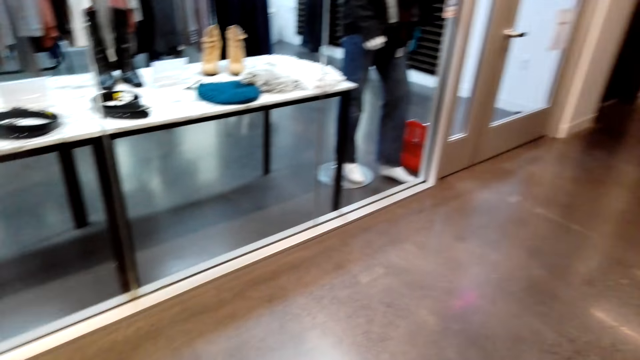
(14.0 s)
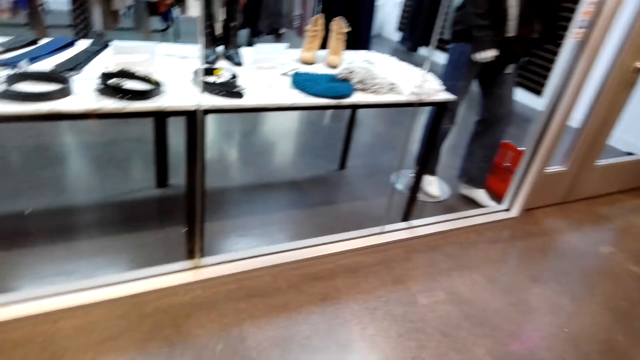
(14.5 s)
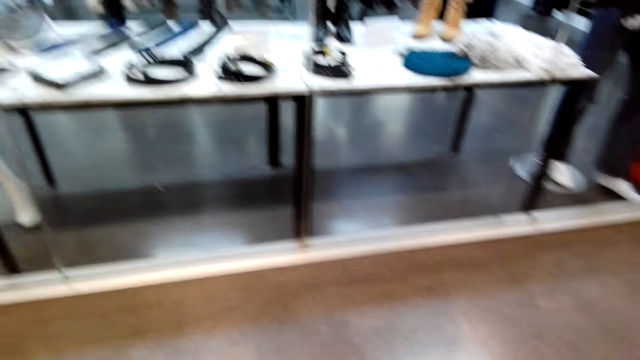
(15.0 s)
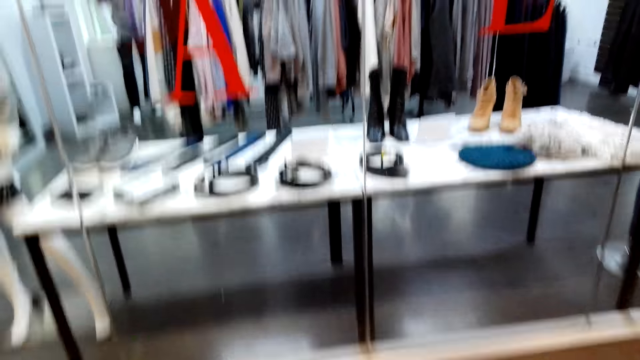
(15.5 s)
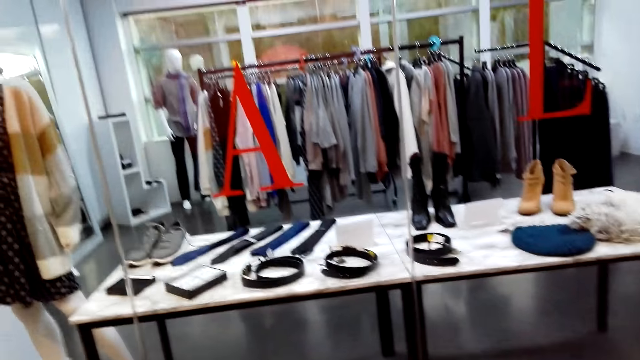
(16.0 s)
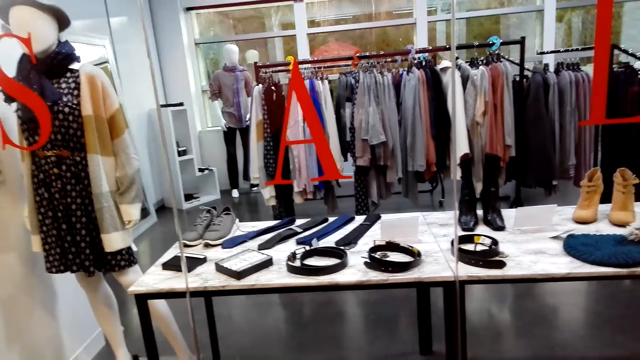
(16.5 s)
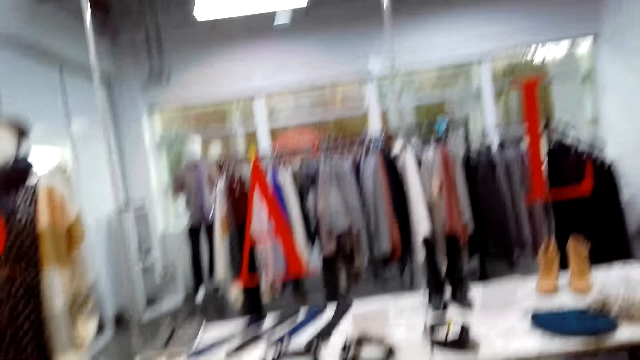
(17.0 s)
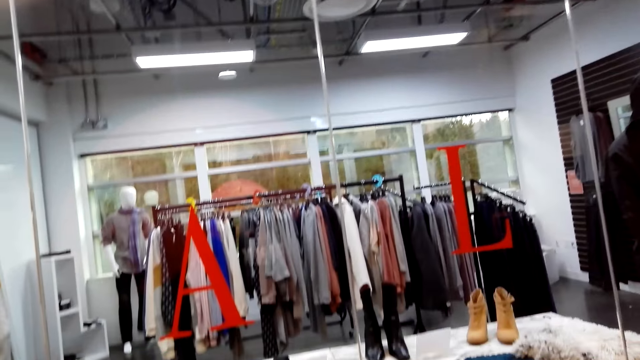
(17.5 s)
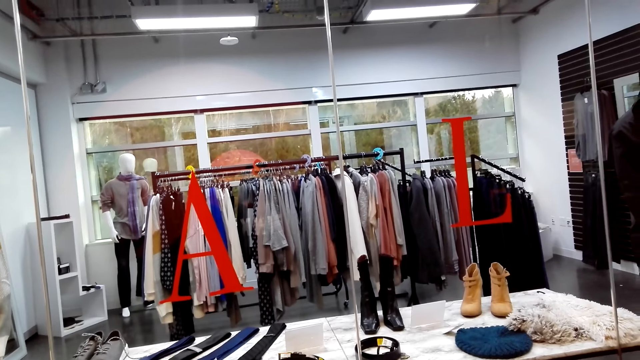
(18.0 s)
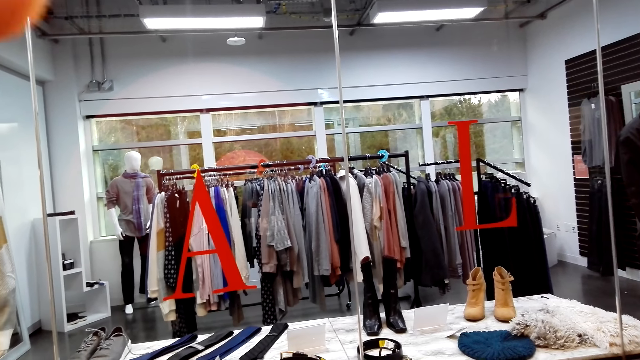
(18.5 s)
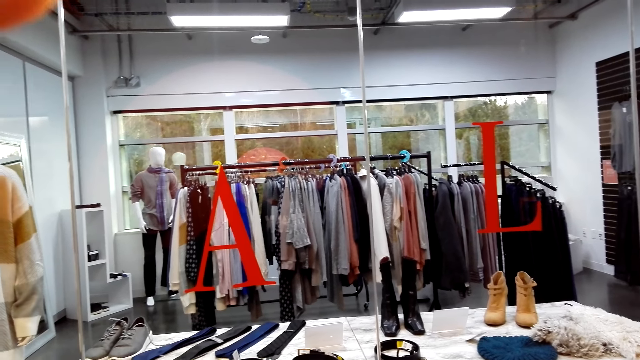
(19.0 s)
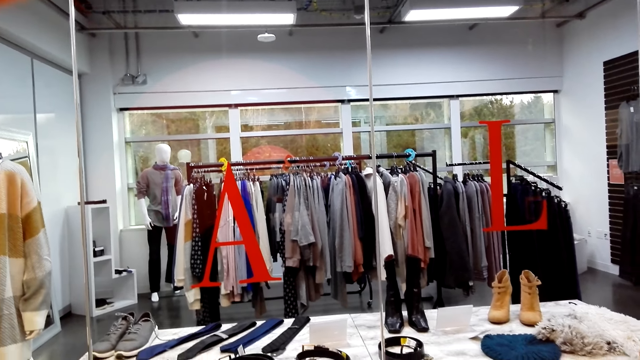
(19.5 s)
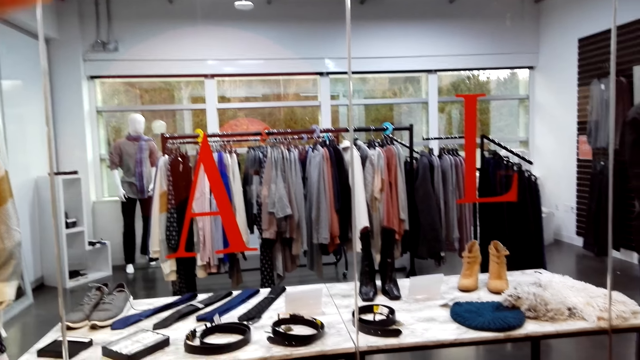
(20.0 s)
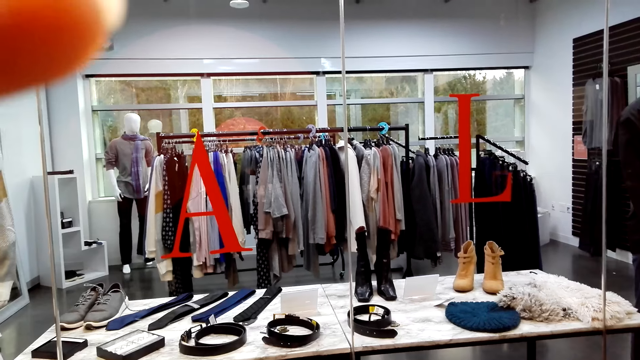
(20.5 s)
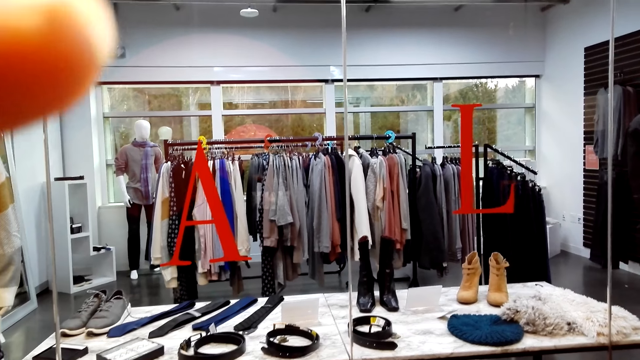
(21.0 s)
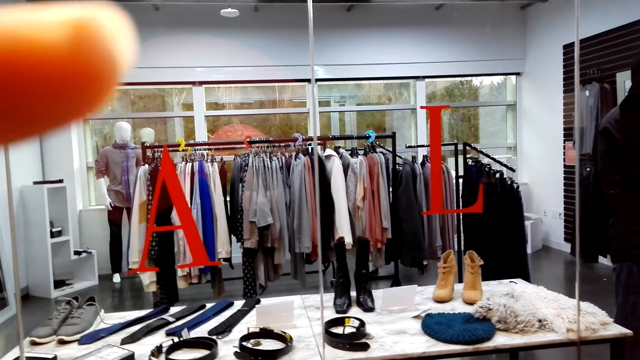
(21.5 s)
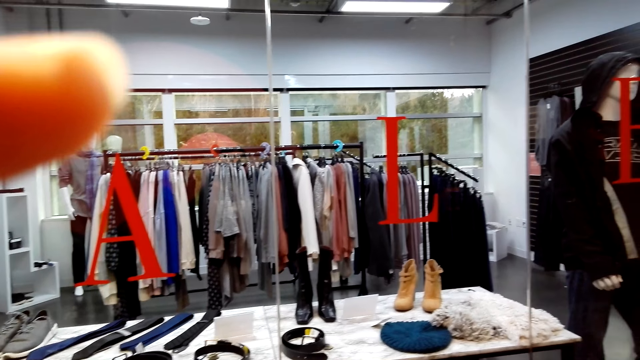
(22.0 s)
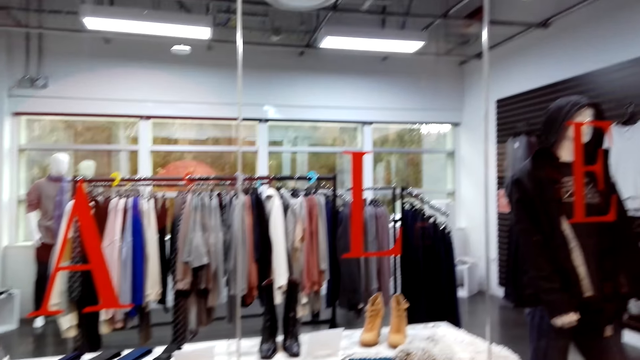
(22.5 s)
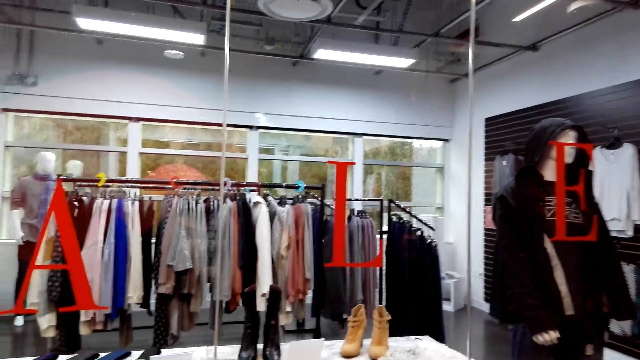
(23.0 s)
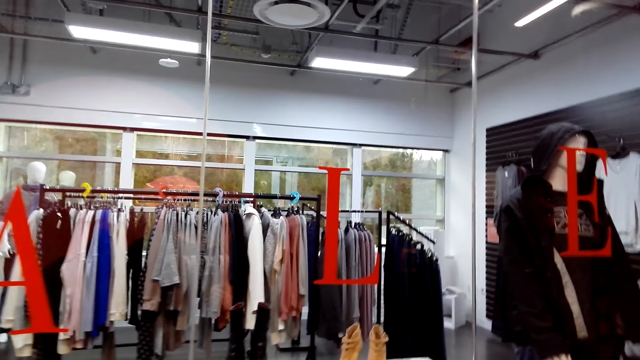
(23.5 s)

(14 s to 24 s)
The camera wearer stares at the cloths on the hanger. They raise a hand.

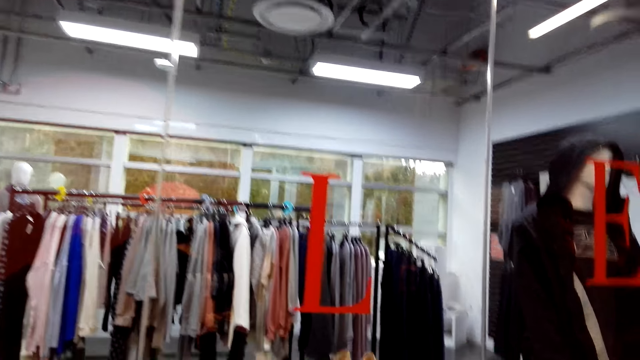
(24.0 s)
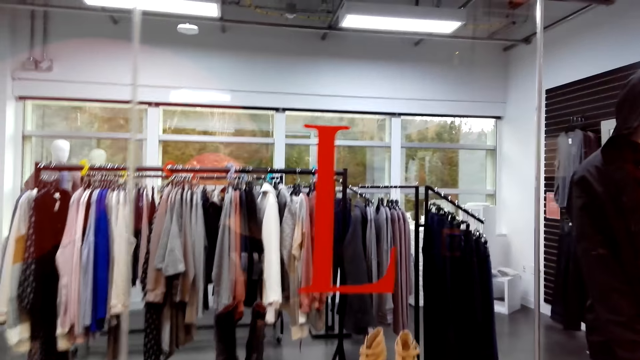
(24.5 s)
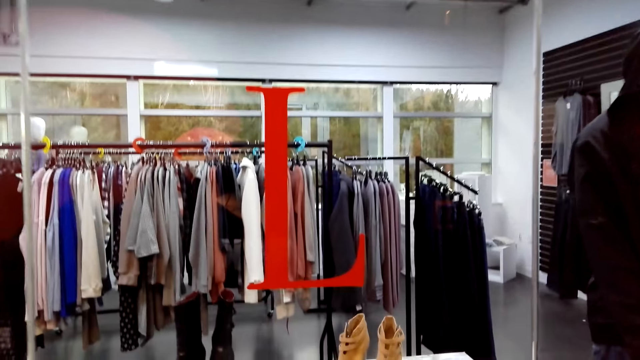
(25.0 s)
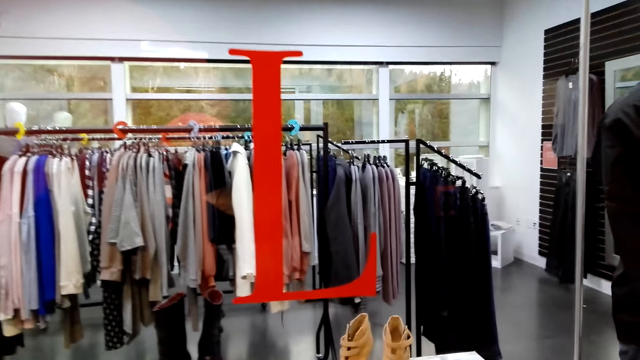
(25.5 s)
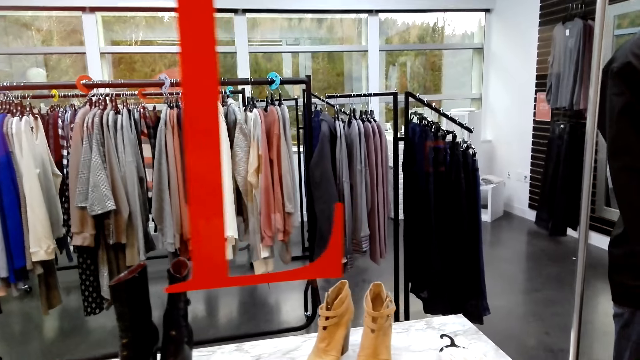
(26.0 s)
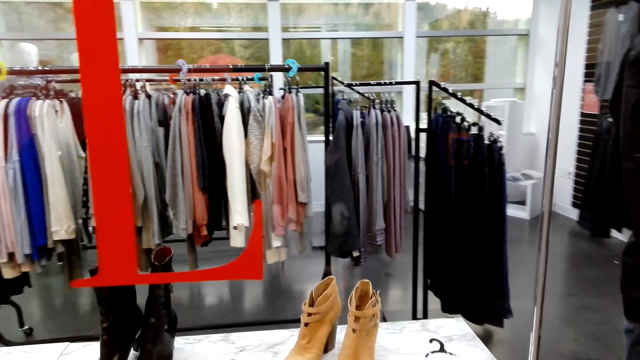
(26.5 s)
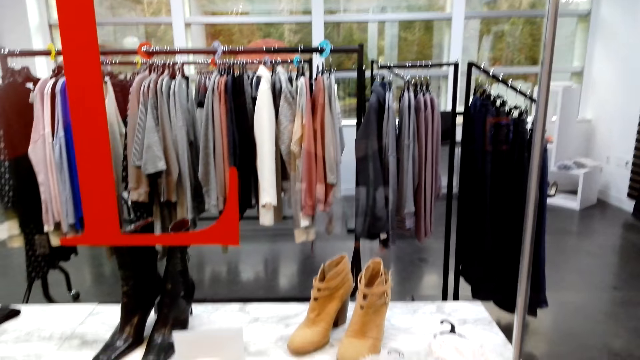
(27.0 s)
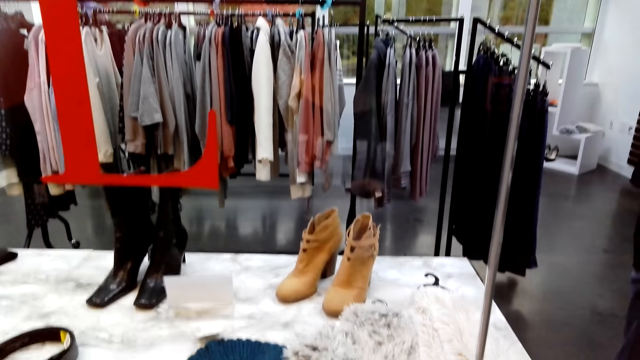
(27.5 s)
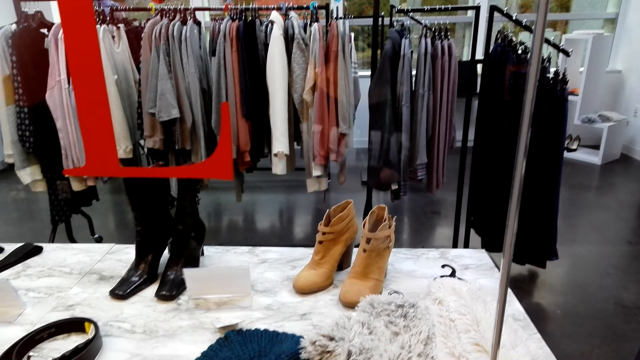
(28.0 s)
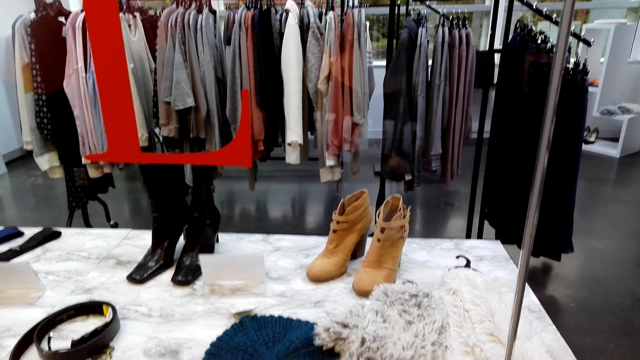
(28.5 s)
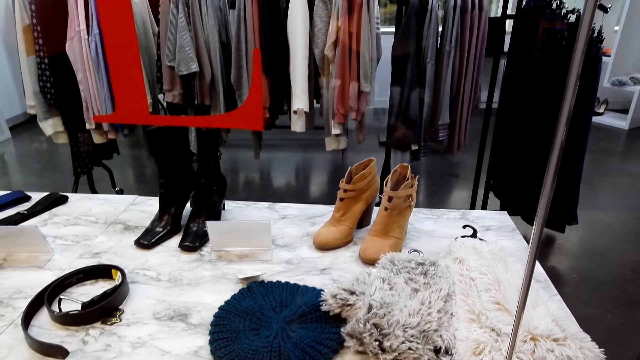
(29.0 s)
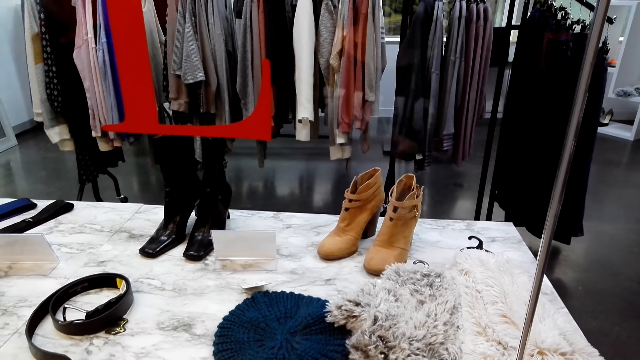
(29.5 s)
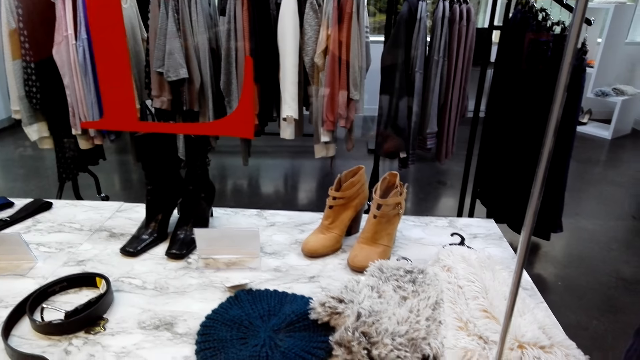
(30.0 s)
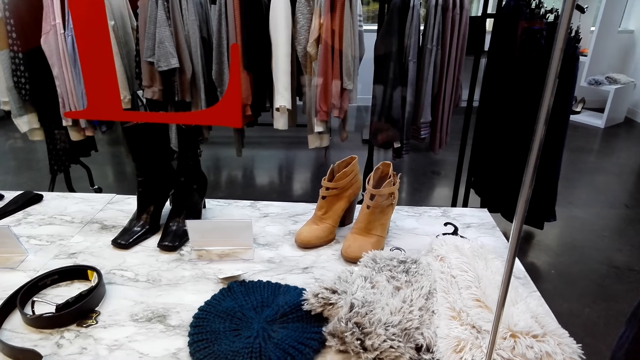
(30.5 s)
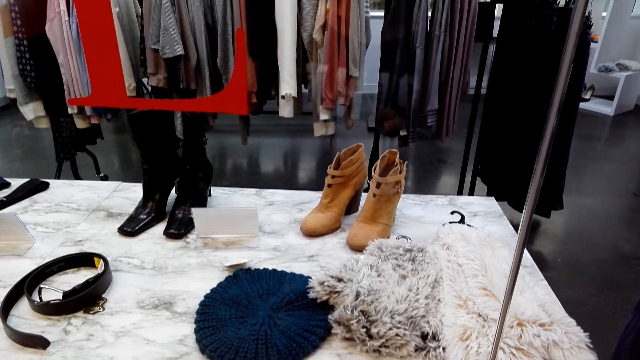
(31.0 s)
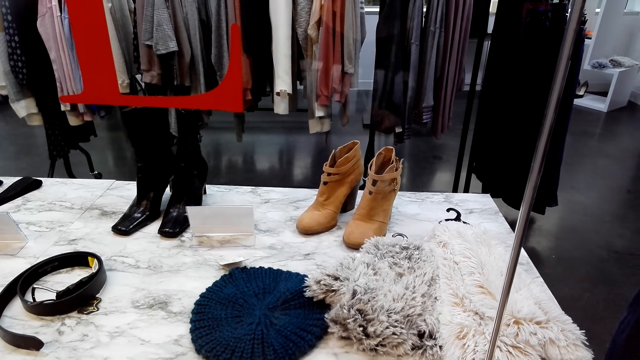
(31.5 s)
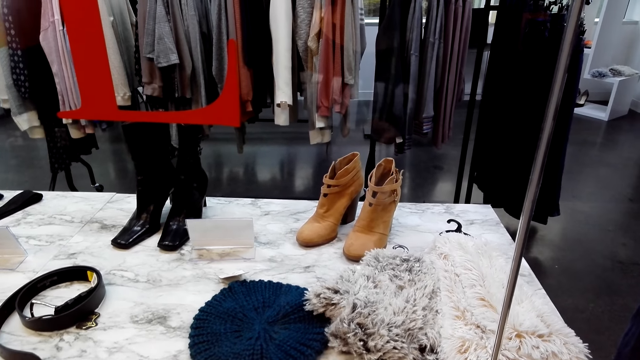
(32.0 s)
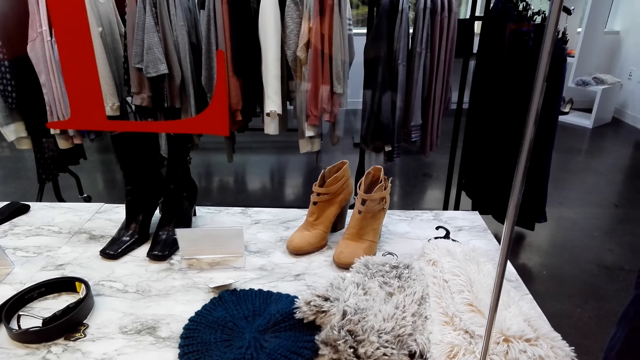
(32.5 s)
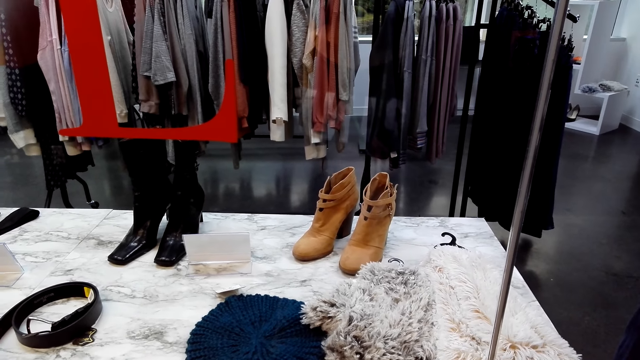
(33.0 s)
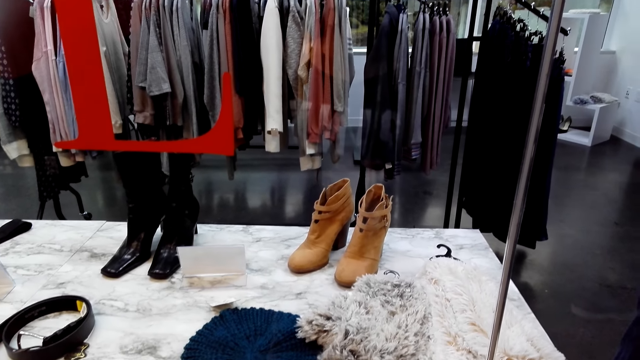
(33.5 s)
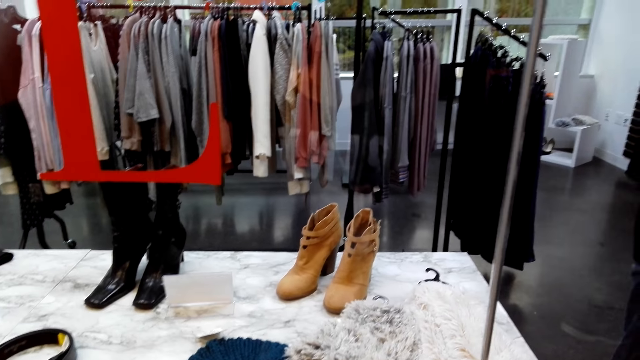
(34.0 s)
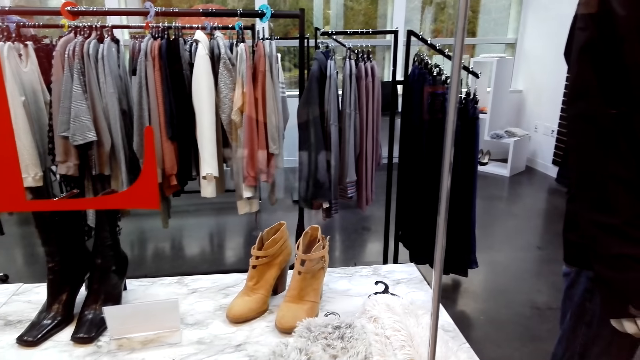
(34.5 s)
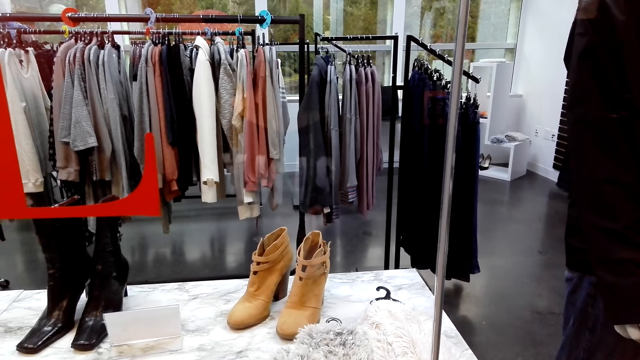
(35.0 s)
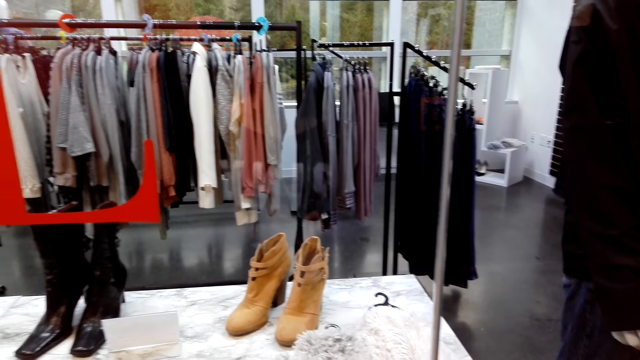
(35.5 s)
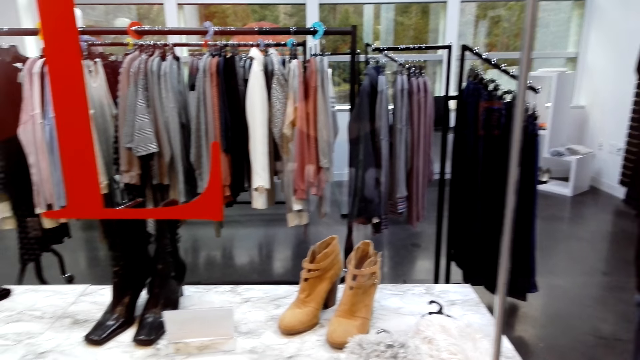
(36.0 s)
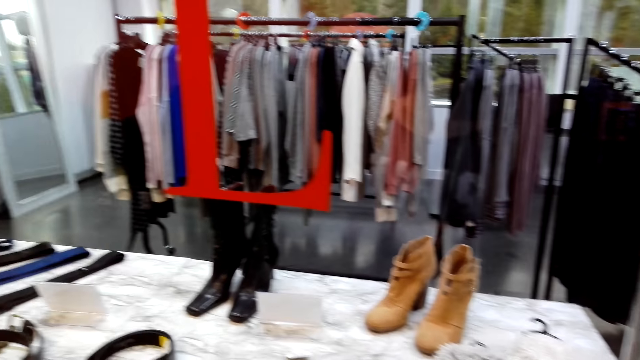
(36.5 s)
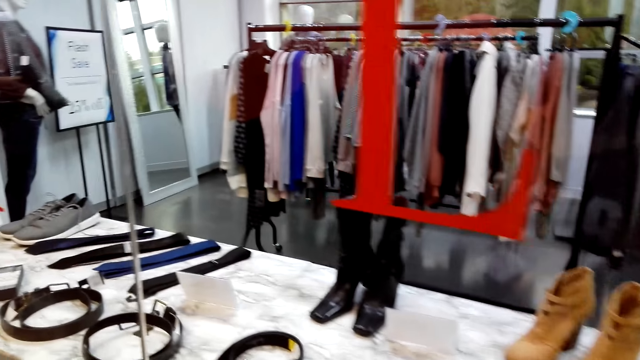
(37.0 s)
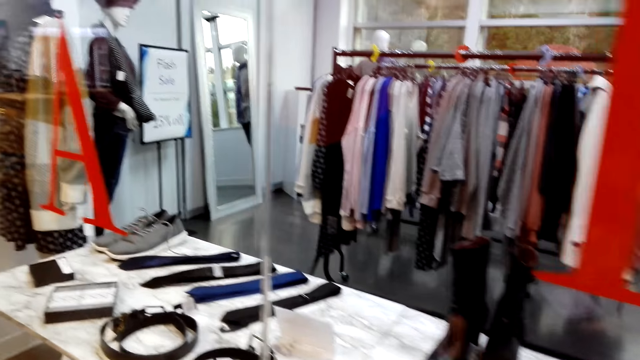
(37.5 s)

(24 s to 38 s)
The camera wearer moves around.
